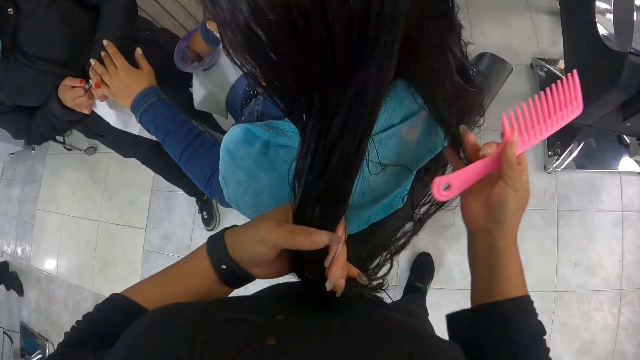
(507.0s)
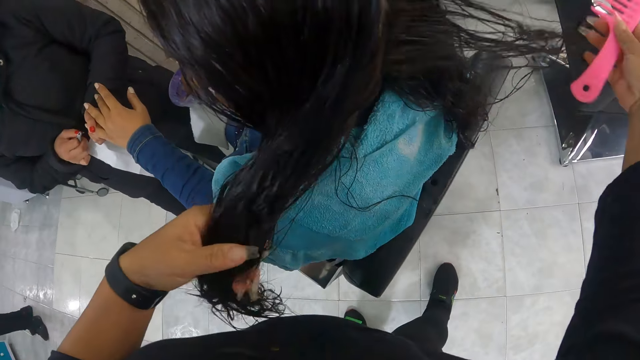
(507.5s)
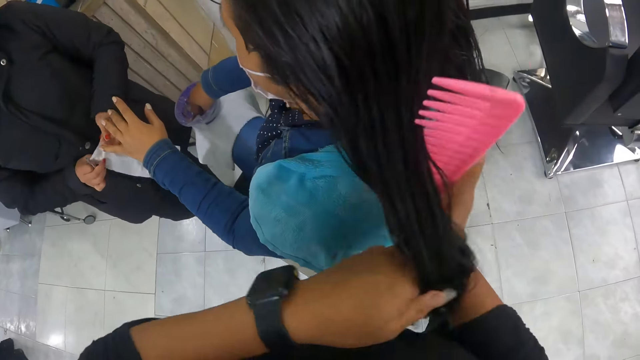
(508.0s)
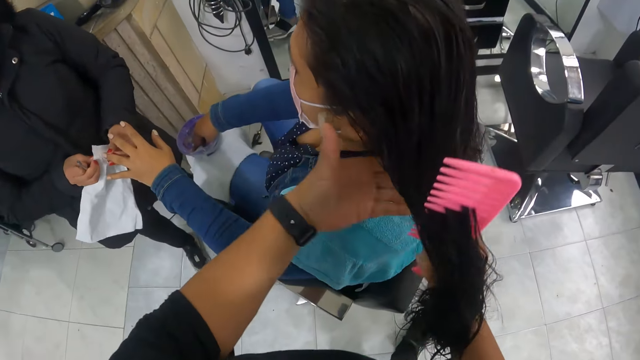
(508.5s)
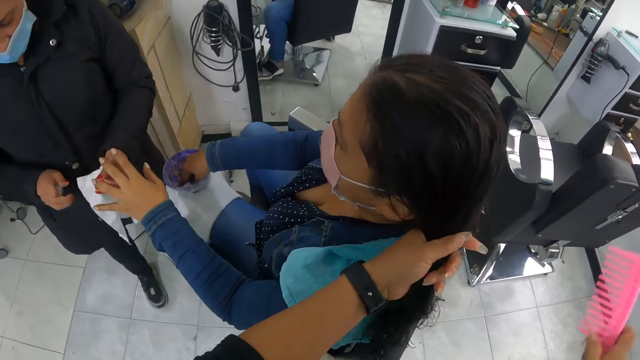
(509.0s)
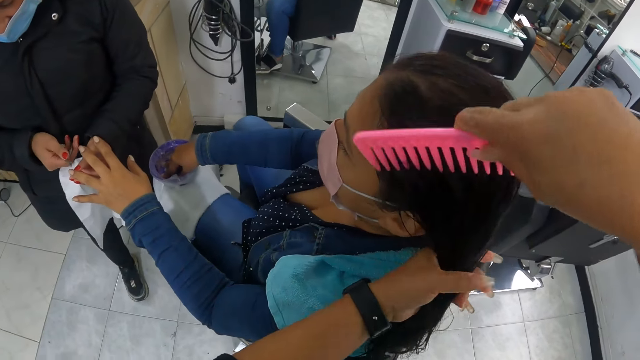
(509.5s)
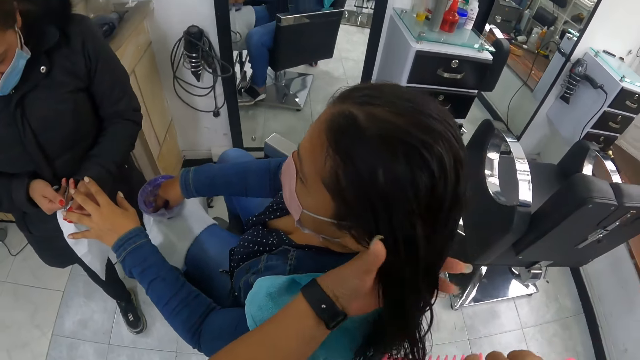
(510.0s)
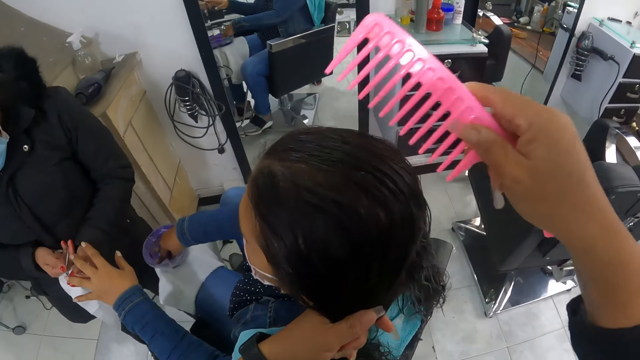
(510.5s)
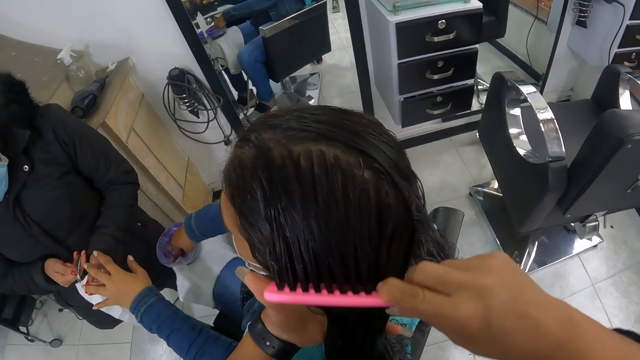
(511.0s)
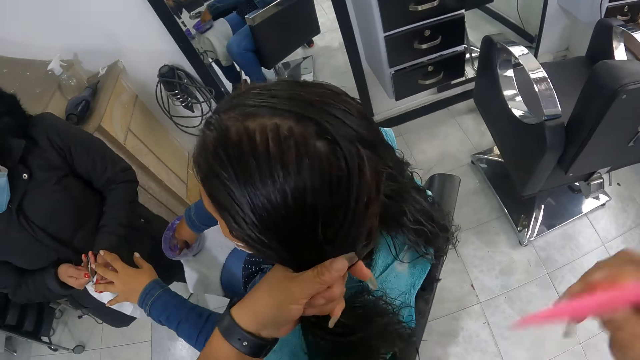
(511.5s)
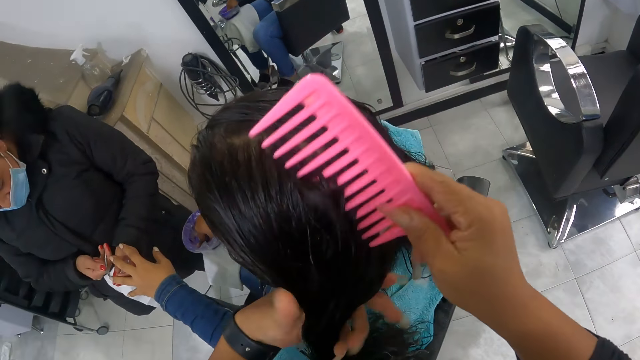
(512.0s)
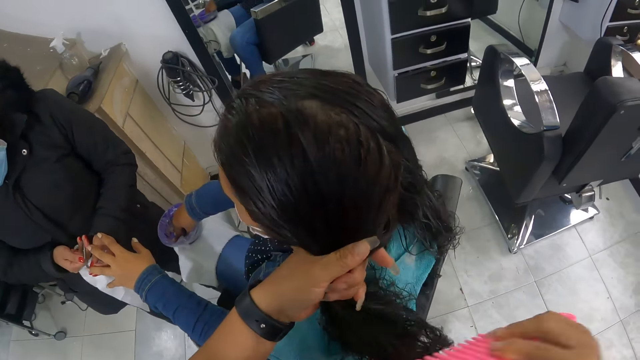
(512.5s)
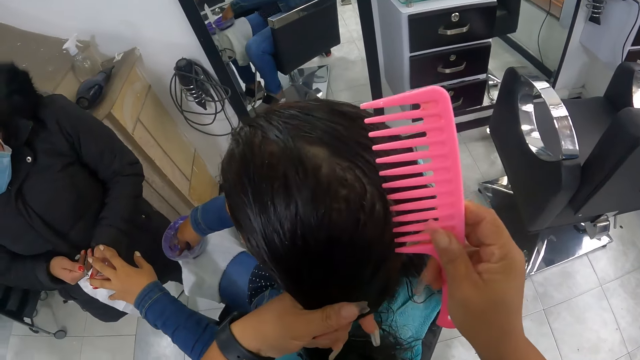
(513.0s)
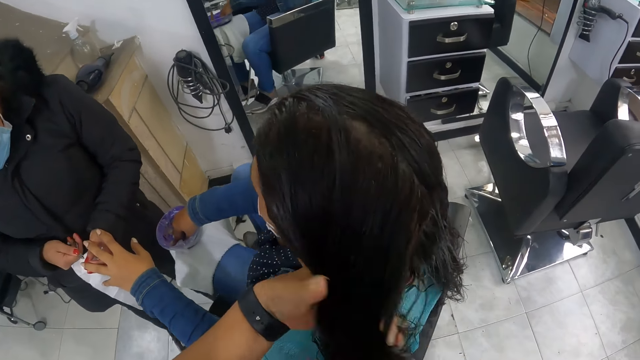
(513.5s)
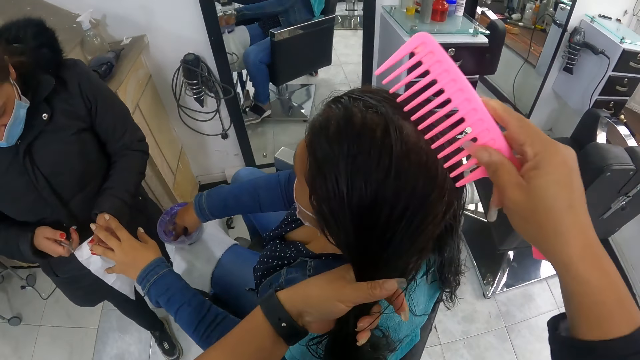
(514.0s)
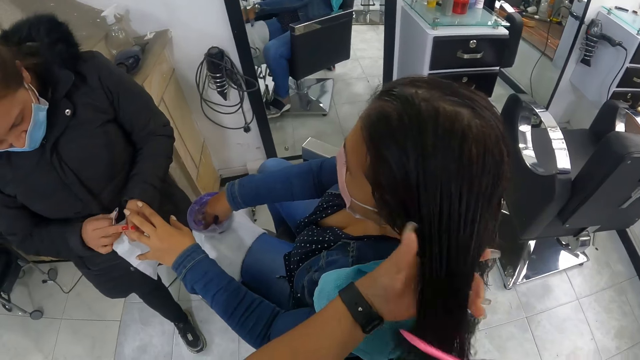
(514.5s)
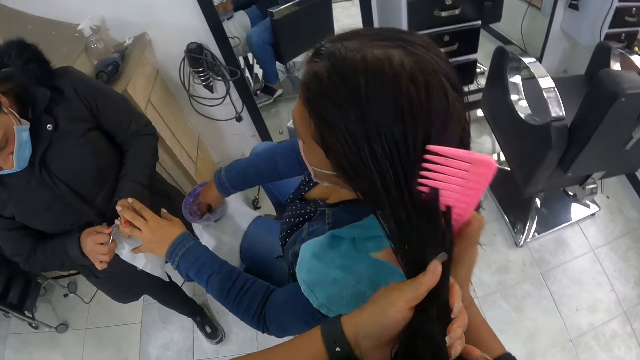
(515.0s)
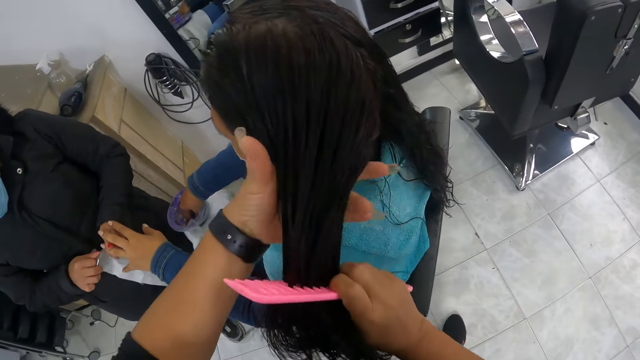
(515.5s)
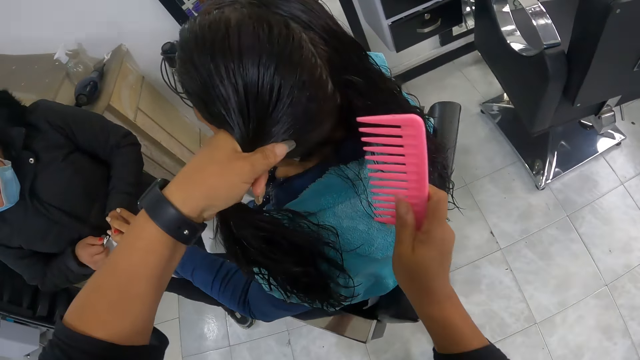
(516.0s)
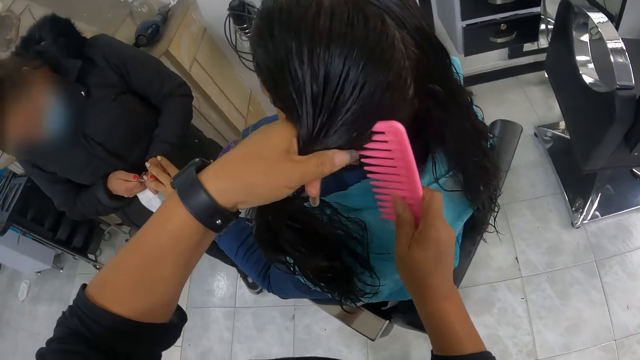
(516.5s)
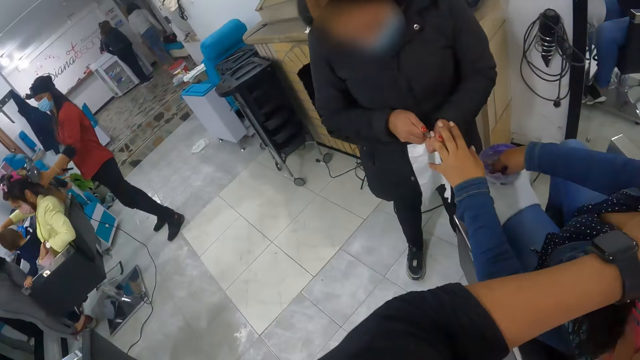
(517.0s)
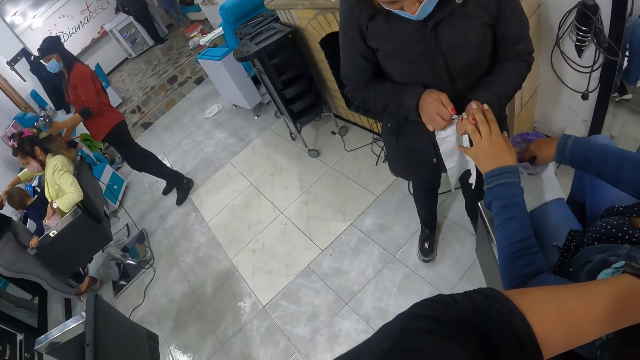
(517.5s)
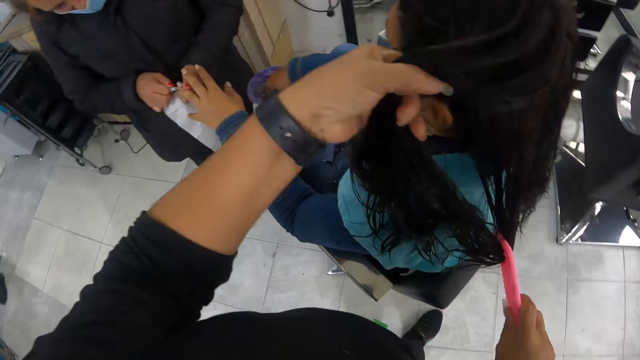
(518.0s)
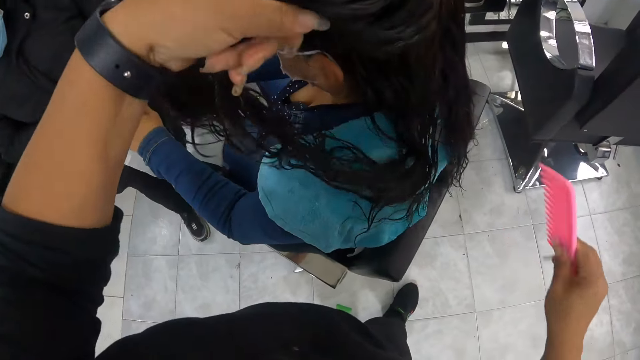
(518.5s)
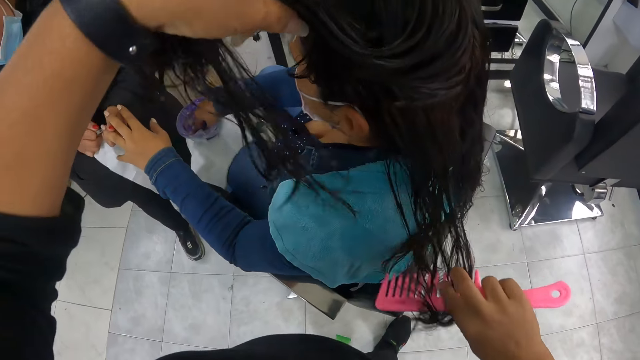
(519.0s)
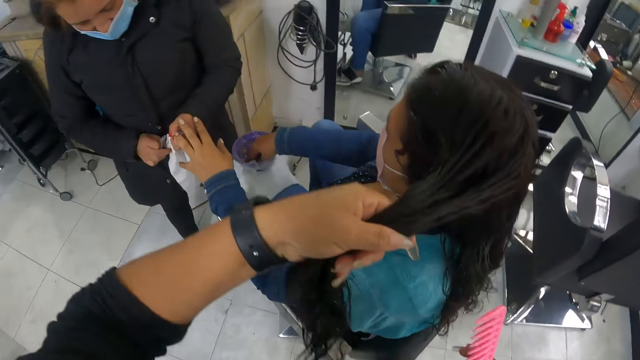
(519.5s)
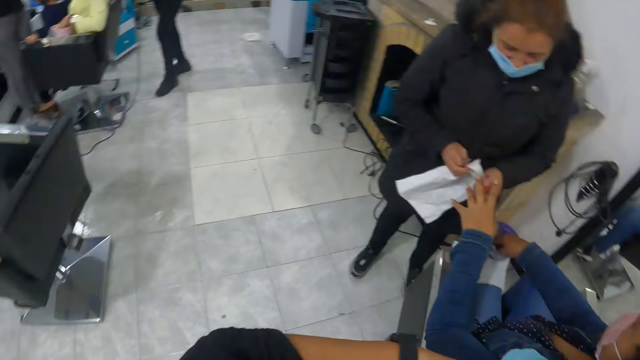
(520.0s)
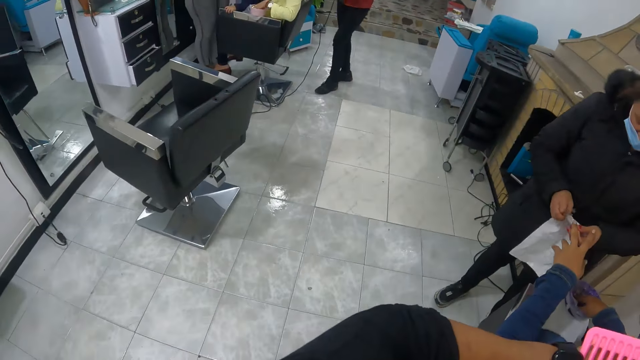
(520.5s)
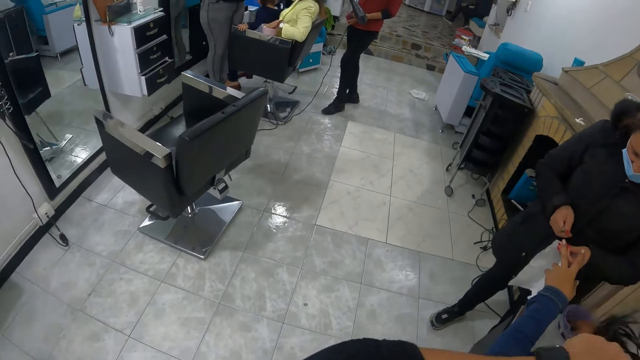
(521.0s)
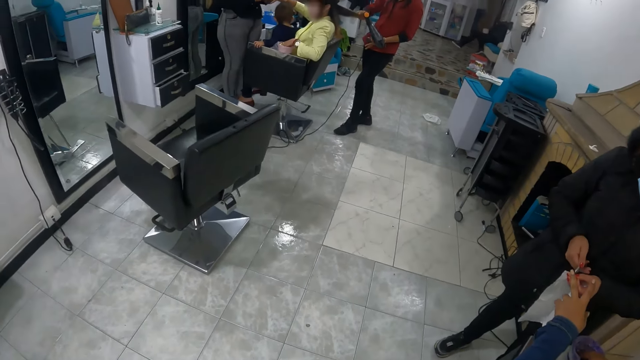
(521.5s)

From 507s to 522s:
The camera wearer combs the woman's hair with the comb in her right hand. She looks around. She divides the hair of the woman with the comb.

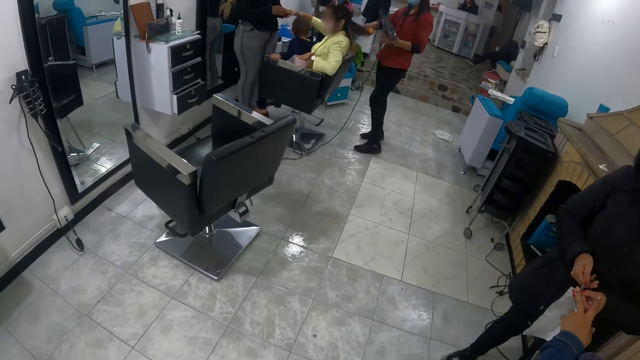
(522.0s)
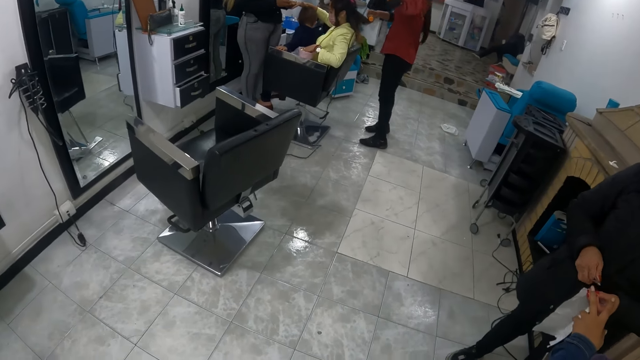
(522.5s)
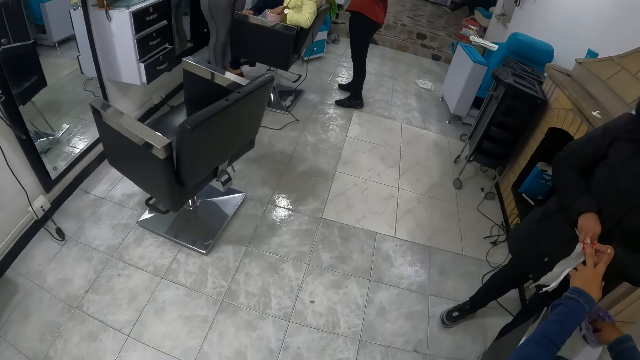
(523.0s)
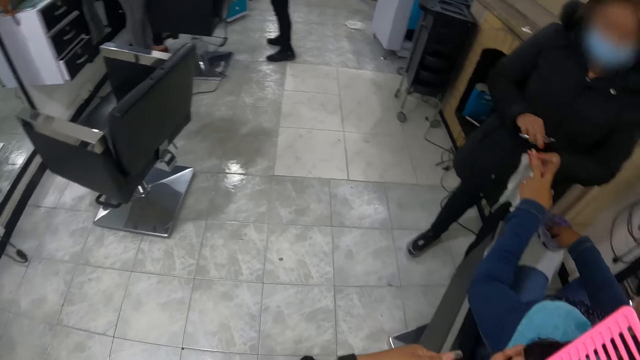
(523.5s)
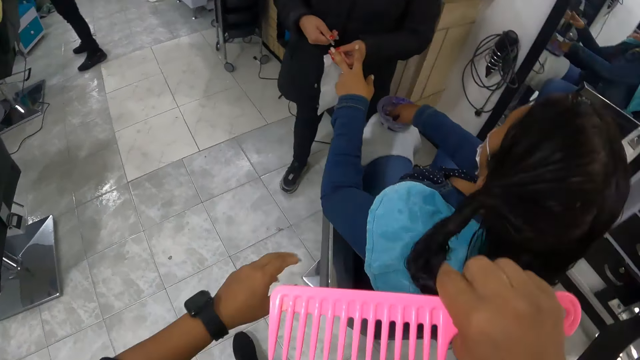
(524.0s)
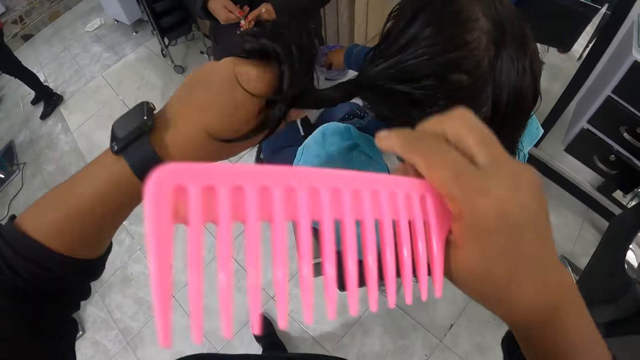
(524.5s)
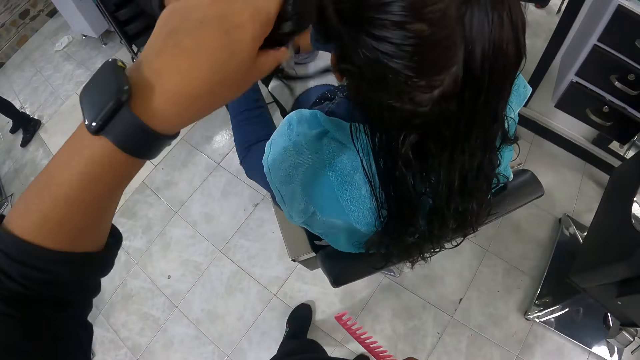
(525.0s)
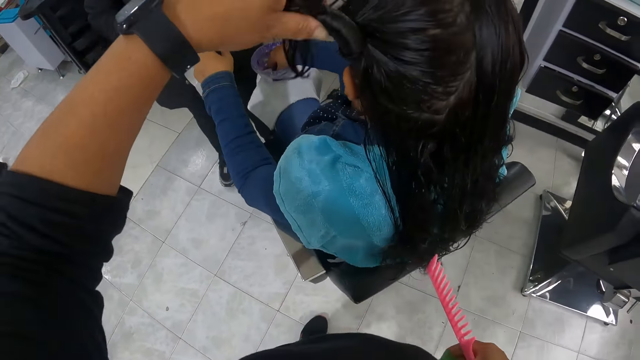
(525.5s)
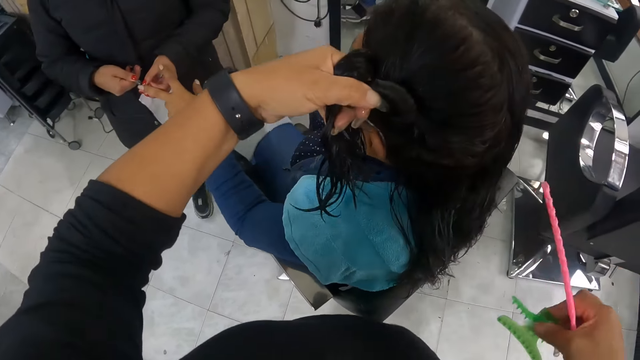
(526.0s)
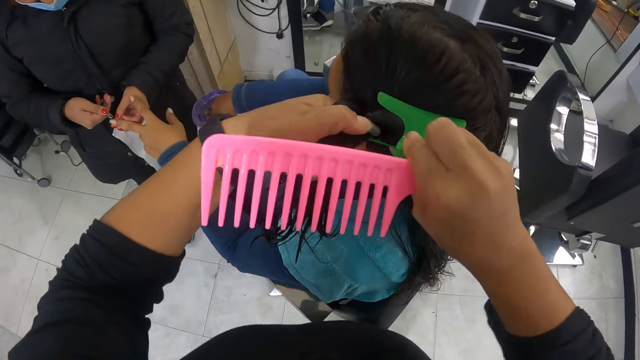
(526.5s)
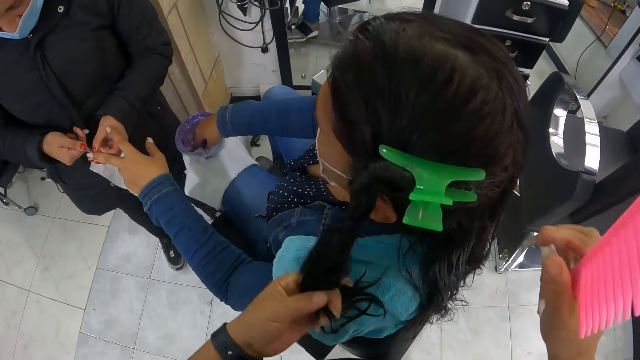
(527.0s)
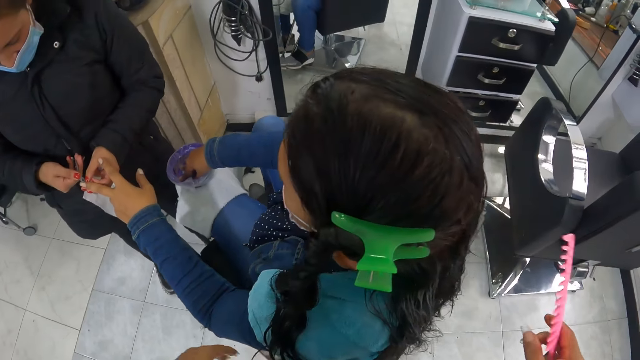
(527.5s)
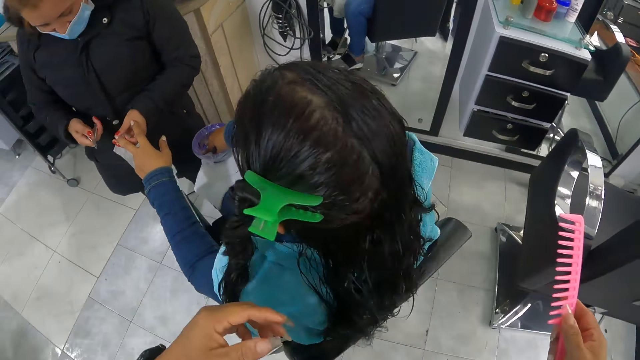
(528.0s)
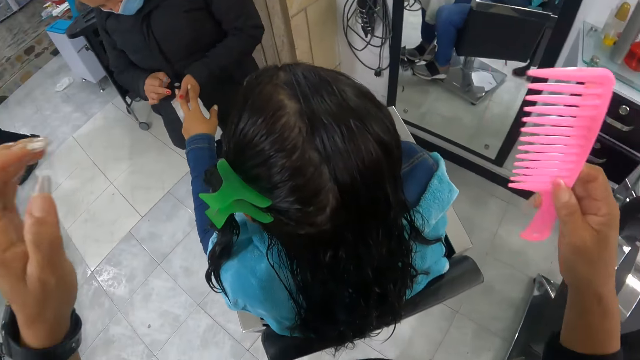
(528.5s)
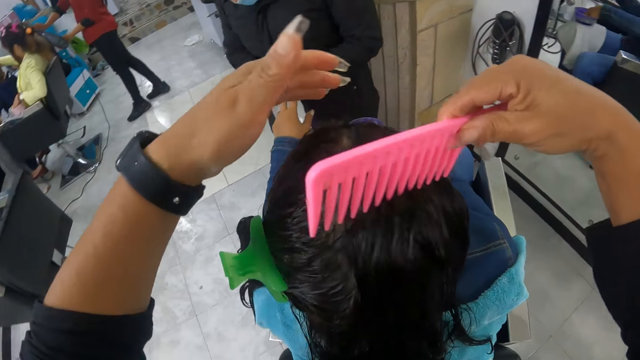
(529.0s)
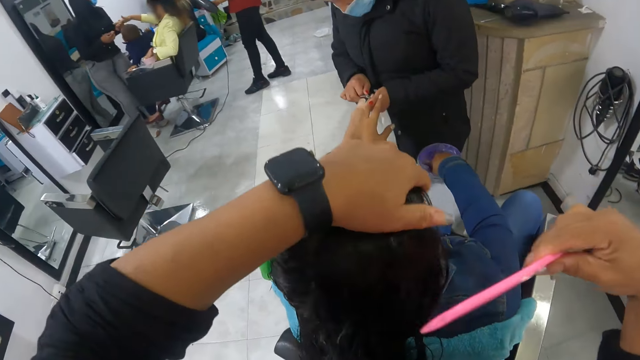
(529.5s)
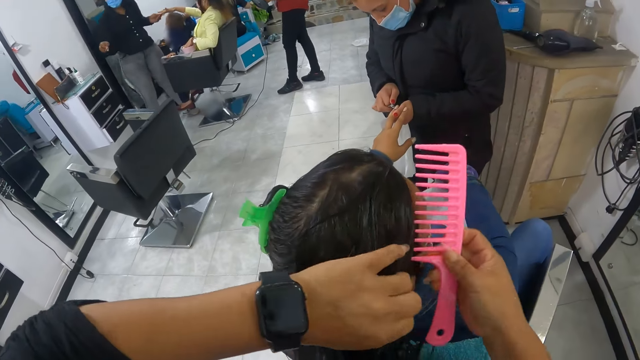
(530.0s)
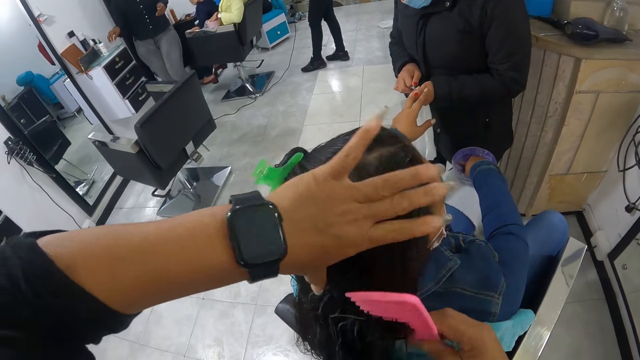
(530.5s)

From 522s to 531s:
The camera wearer rolls the hair of a woman. She clips the woman's hair with the clip in her right hand. She combs the woman's hair with the comb in her right hand. Another woman cleans the first woman's nails.
